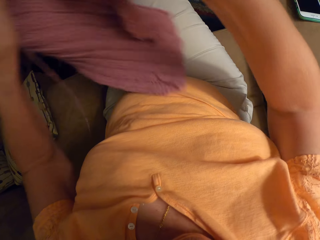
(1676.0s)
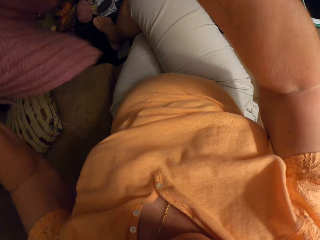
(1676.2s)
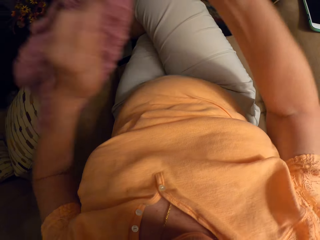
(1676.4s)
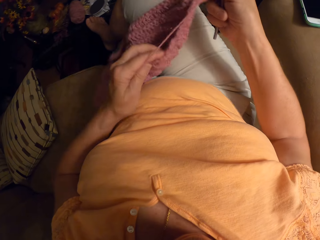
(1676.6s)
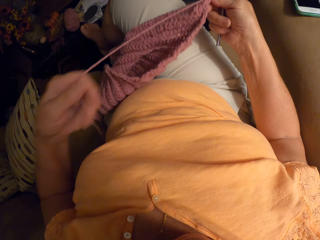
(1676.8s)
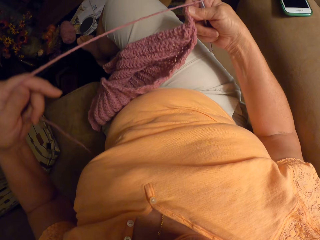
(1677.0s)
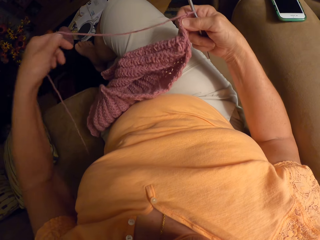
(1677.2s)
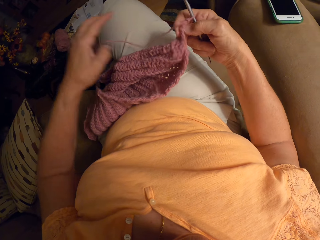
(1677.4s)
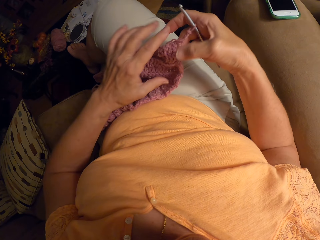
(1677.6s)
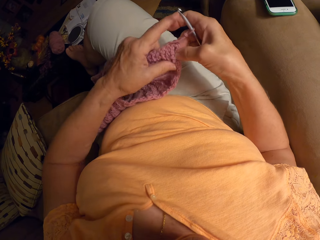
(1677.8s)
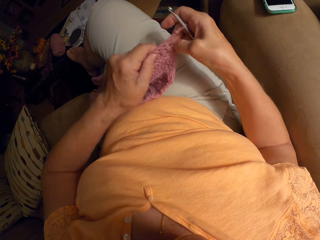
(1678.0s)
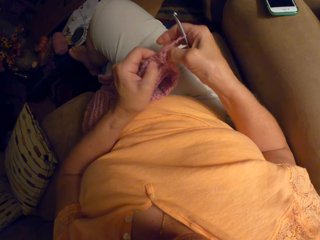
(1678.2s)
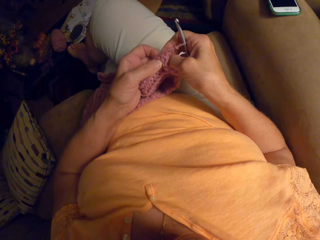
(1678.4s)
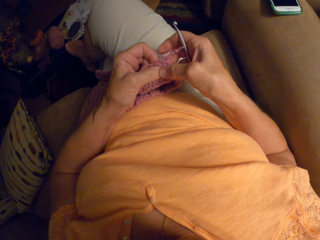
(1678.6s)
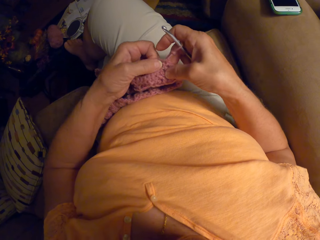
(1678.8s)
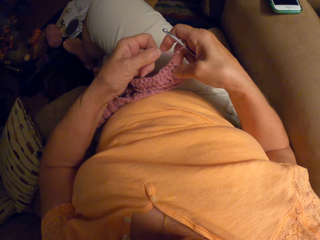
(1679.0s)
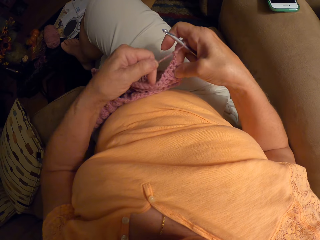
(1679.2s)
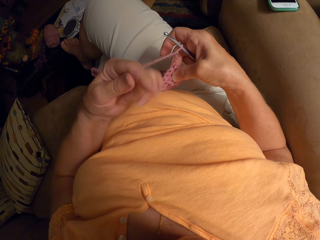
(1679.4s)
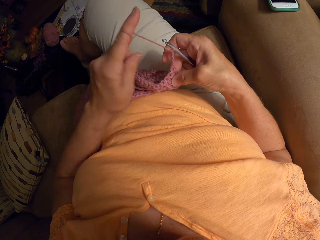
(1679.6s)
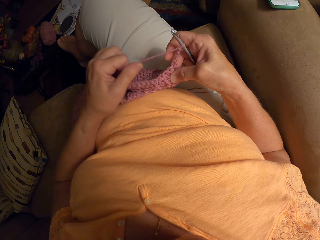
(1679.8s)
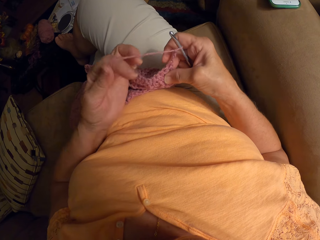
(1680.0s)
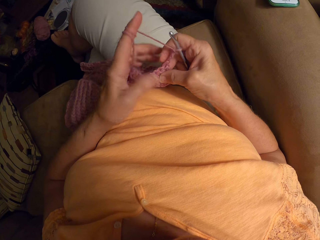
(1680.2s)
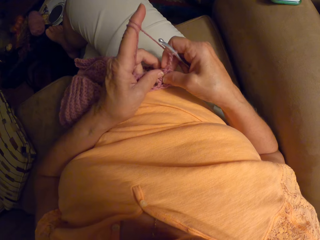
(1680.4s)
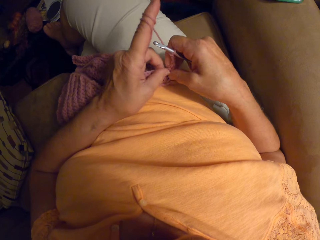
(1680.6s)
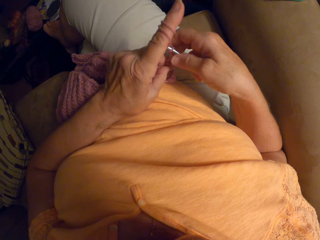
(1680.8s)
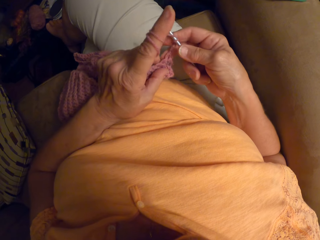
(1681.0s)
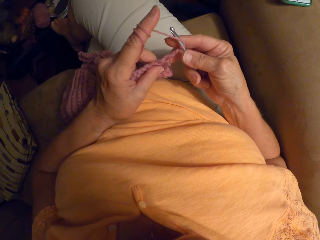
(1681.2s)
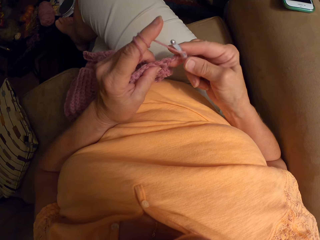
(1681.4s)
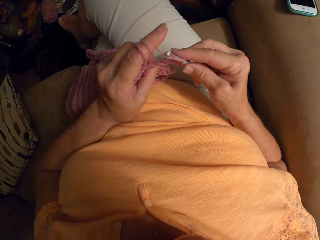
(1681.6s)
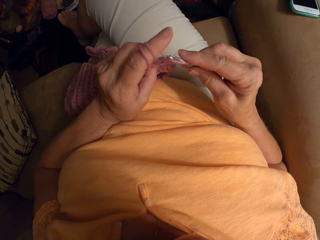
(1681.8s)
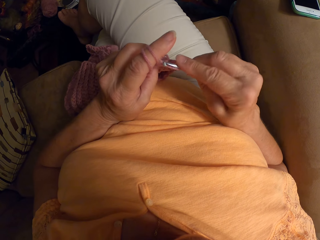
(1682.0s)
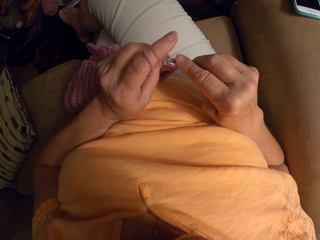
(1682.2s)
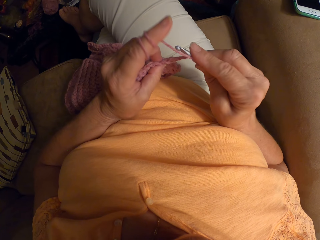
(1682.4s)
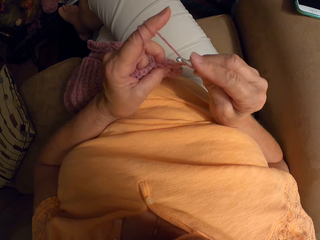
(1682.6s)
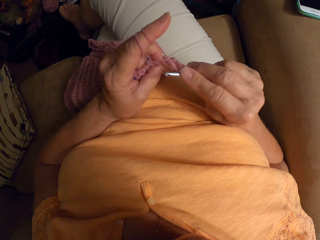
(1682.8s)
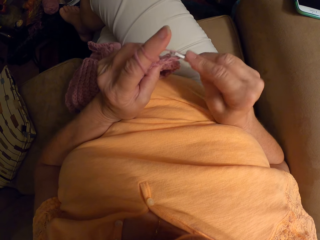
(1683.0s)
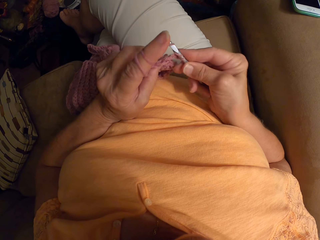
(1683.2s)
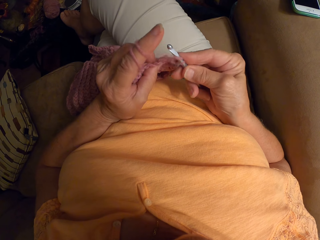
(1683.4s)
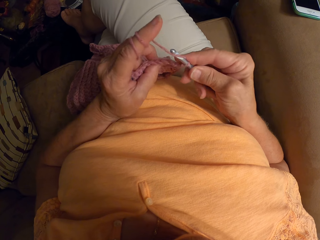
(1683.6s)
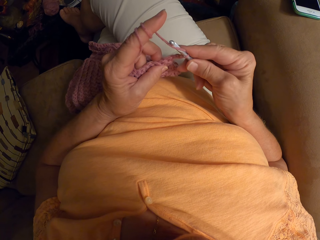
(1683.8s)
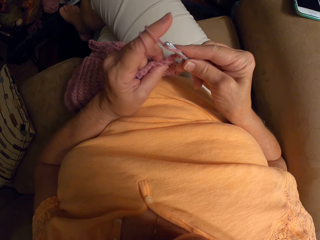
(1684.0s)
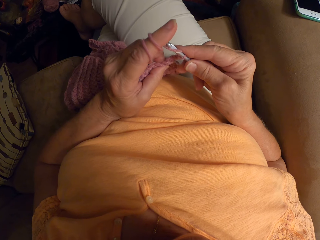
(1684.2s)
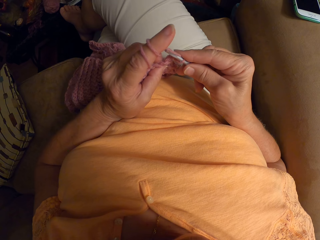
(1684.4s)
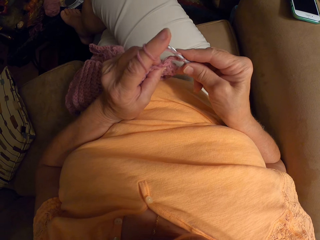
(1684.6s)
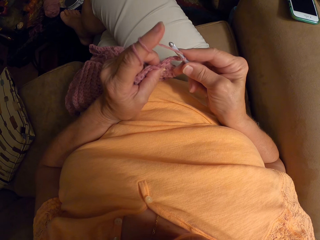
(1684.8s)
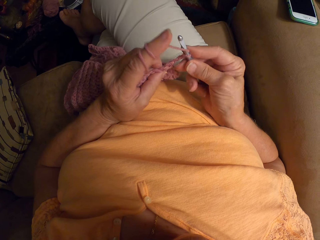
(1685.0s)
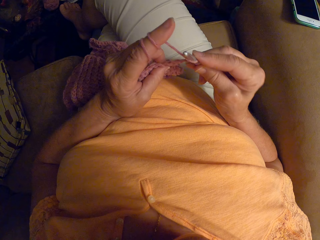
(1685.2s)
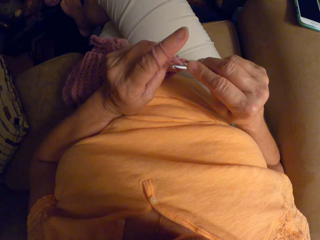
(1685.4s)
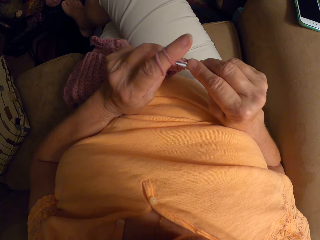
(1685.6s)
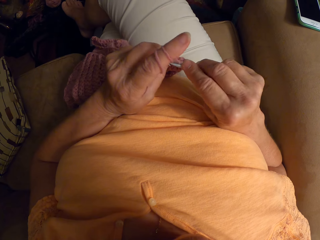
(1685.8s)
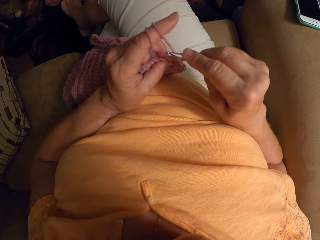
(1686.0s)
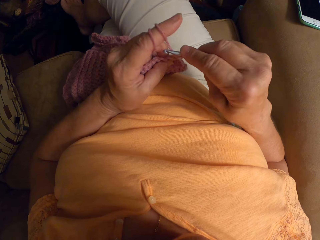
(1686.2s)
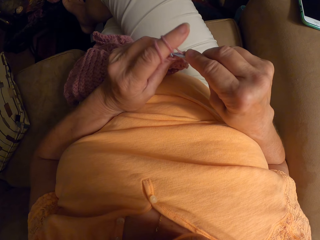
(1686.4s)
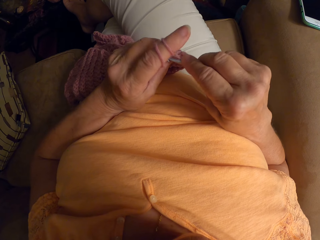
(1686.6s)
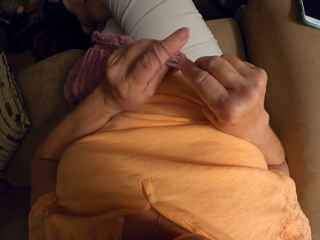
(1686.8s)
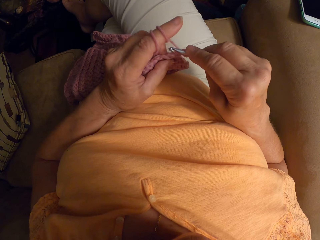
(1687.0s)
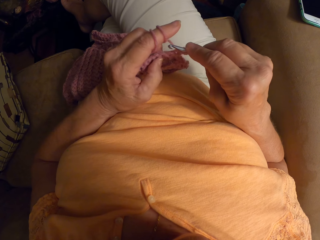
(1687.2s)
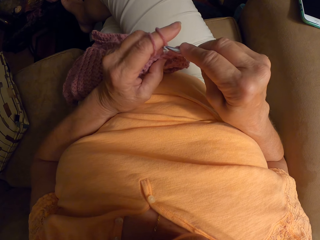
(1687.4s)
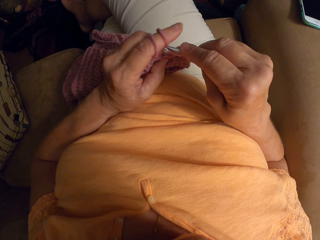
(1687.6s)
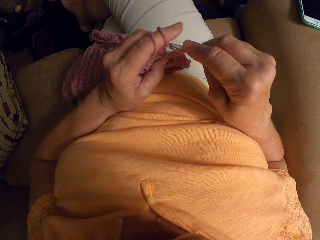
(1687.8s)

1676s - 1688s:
The camera wearer lifts up the garment. She adjusts the unfinished crochet pattern on her lap. She holds the knitting thread or yarn with her hand and releases the knitting thread on the sofa. She holds the garment with her hands. She rolls the knitting thread back on her index finger. She crochets the unfinished crochet pattern with the crochet hook and the yarn.

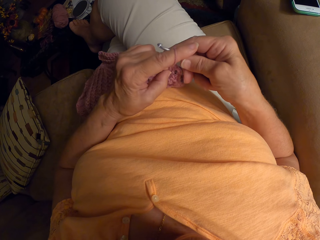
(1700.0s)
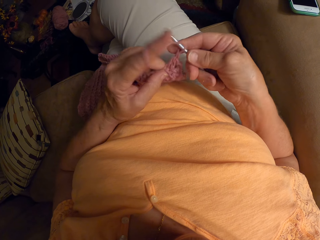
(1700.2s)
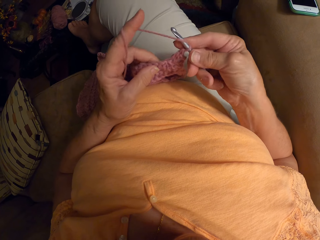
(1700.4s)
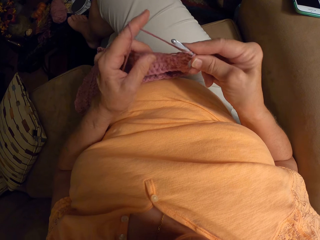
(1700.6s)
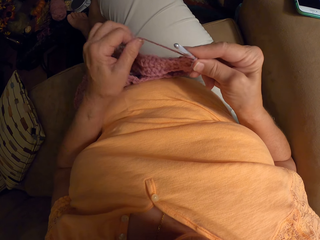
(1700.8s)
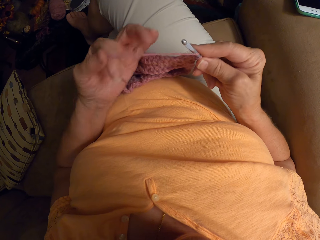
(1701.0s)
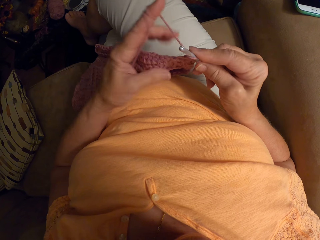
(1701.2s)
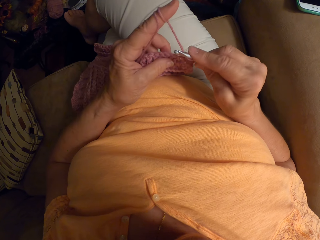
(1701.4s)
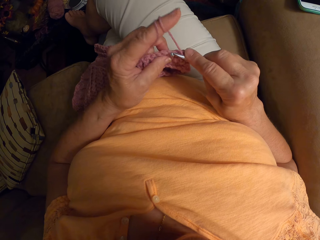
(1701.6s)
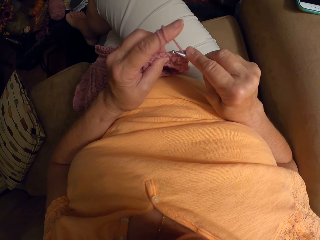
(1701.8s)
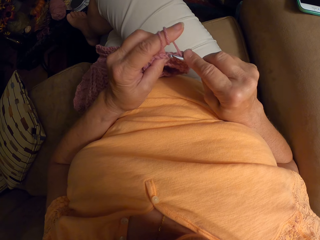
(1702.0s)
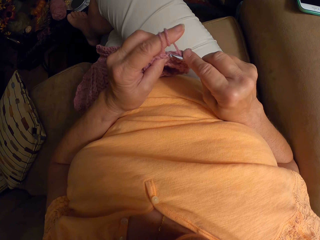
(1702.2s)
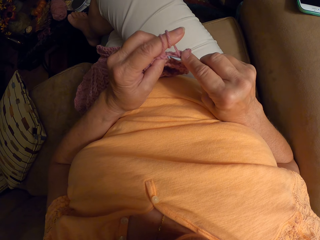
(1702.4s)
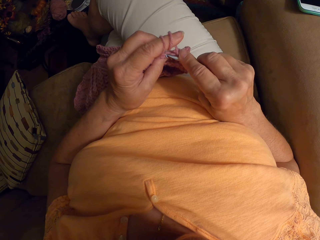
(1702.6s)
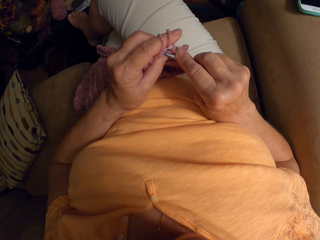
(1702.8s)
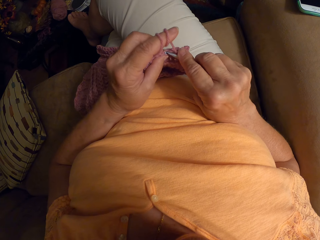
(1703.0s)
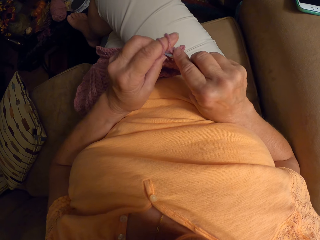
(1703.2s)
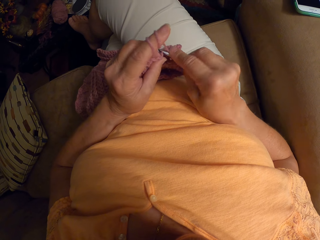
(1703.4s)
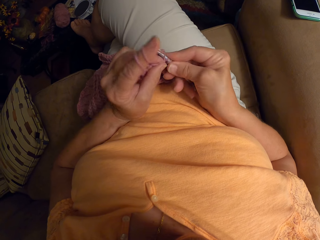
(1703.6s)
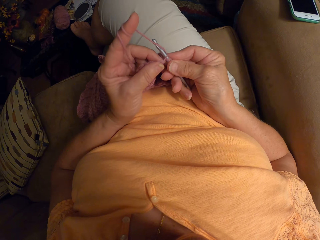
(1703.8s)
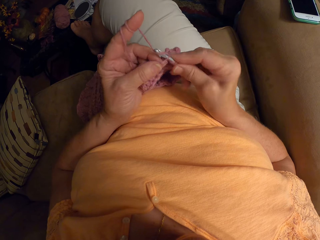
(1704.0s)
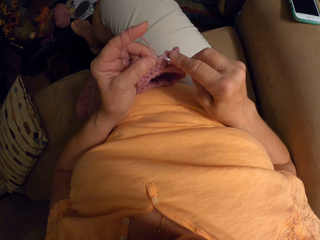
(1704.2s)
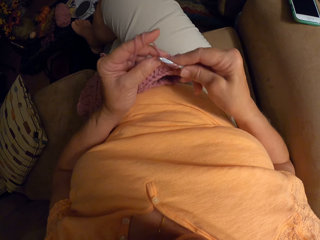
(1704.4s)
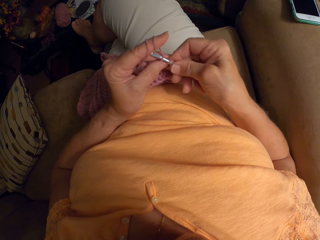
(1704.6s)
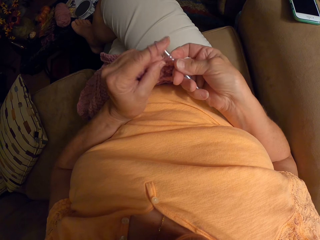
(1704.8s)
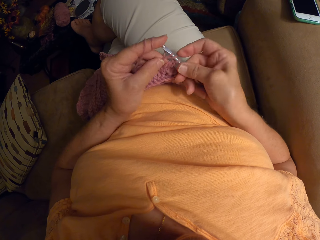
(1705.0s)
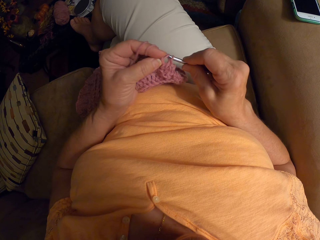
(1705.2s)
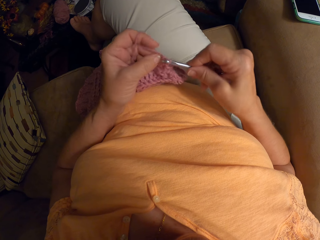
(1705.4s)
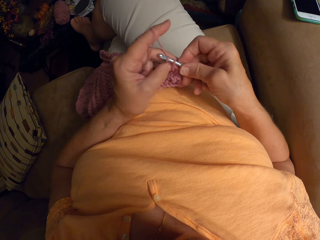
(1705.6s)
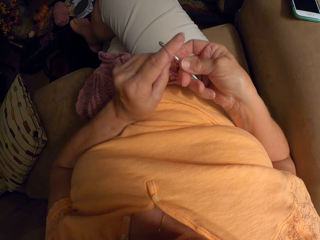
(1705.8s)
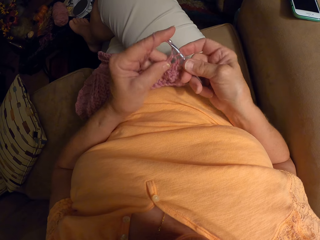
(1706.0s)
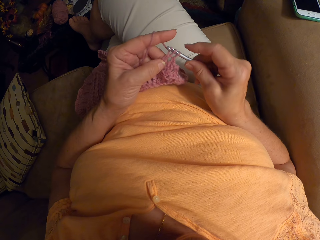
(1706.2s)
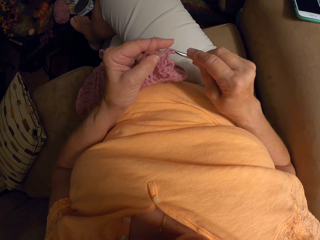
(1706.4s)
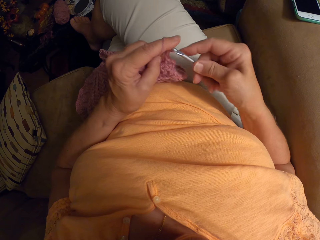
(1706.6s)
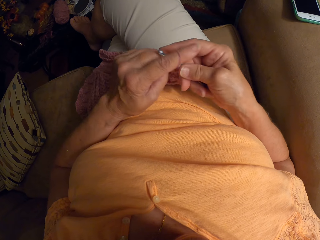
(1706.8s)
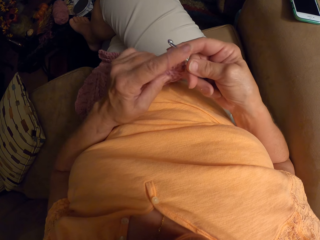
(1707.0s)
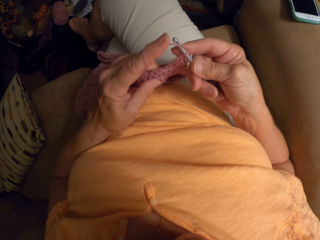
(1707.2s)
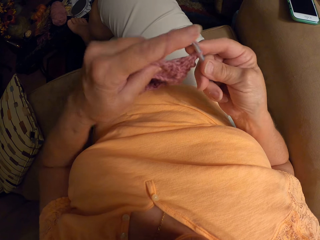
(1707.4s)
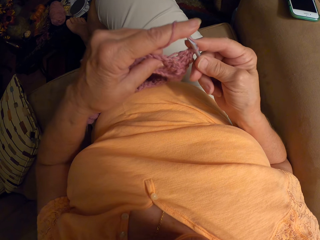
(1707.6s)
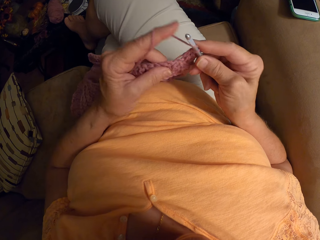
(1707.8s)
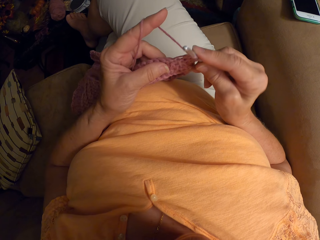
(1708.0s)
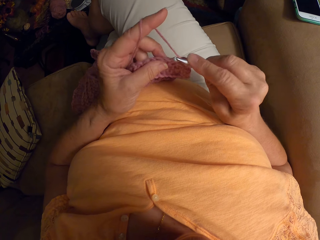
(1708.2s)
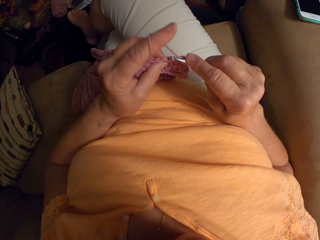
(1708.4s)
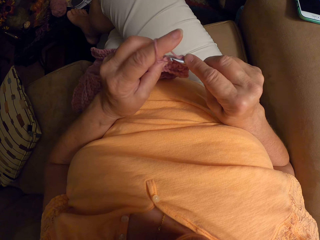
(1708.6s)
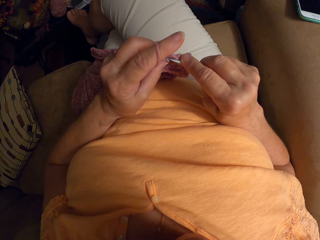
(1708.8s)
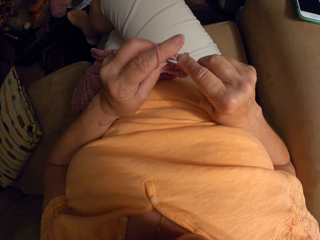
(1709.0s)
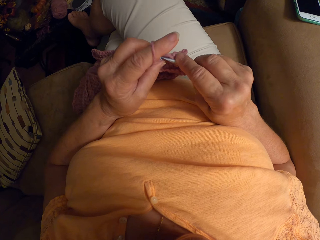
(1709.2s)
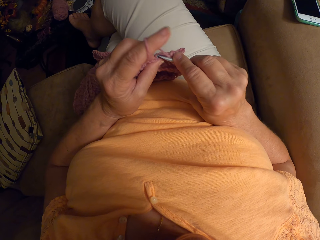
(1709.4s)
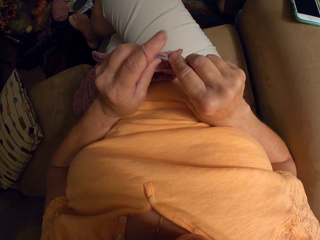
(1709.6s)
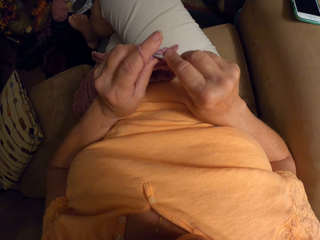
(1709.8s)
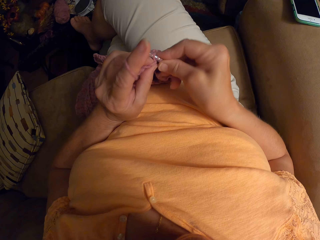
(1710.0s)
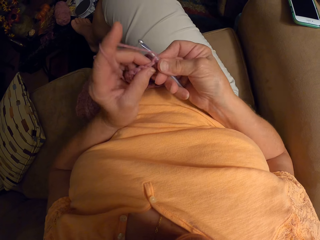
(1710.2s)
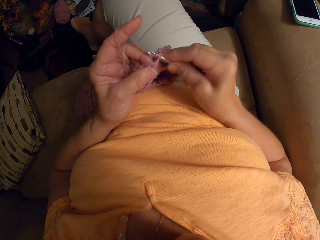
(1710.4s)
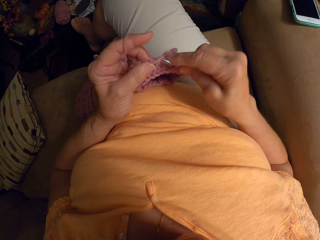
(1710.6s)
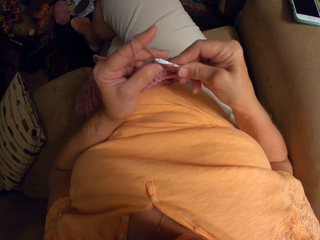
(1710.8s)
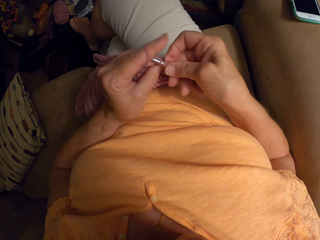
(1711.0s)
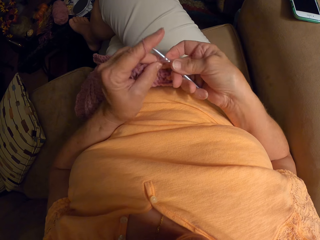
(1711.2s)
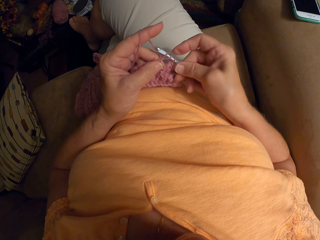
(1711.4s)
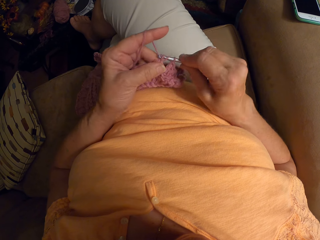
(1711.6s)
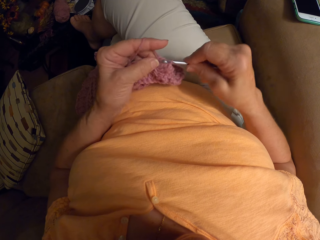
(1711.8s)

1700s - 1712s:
The camera wearer rolls the knitting thread or yarn back on her index finger. She crochets the unfinished crochet pattern with the crochet hook and the yarn.
